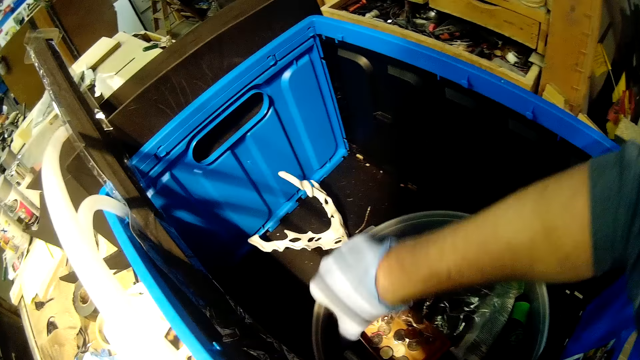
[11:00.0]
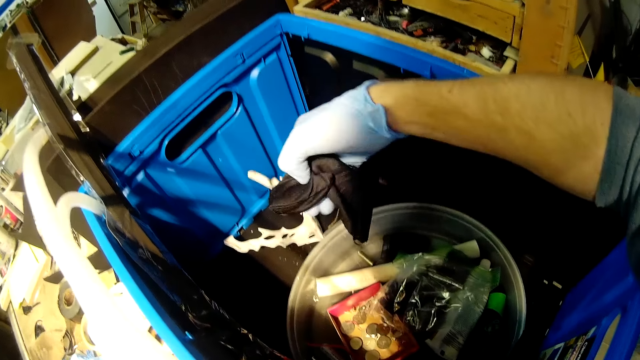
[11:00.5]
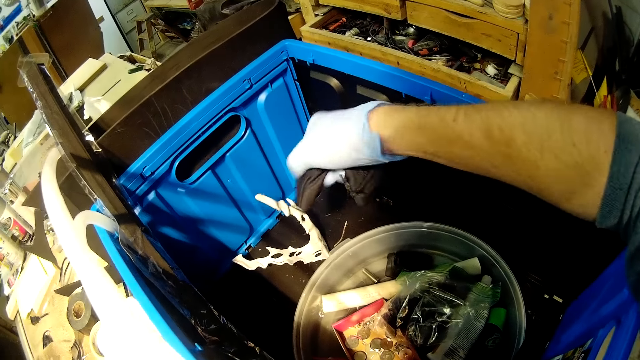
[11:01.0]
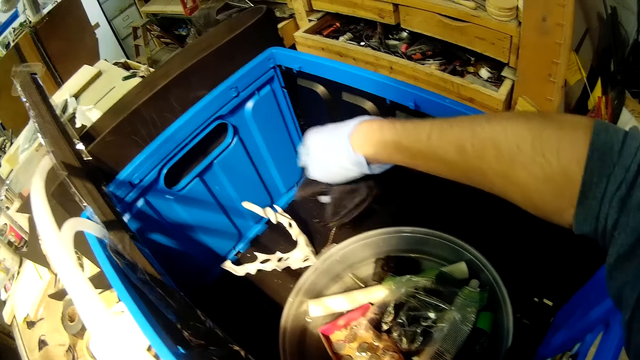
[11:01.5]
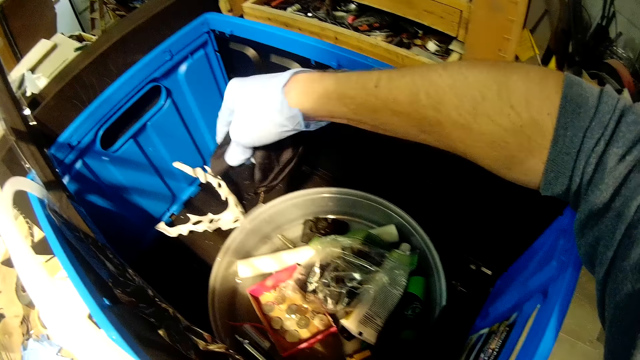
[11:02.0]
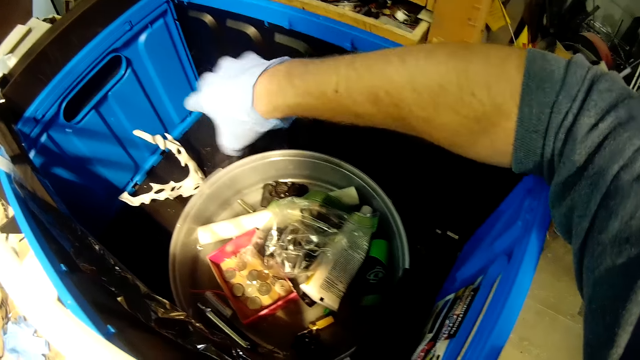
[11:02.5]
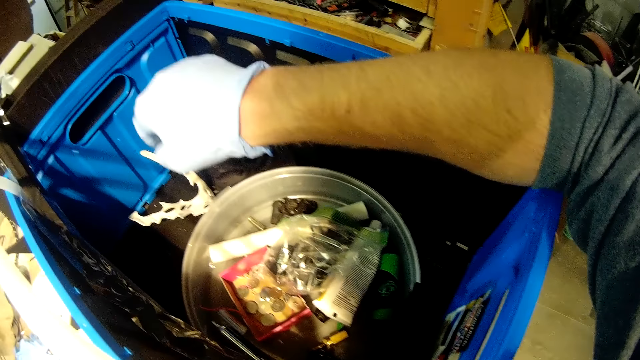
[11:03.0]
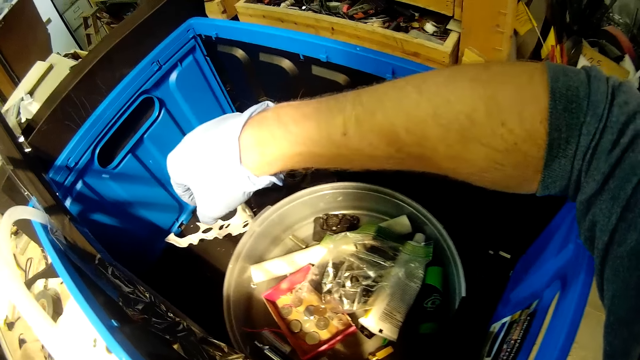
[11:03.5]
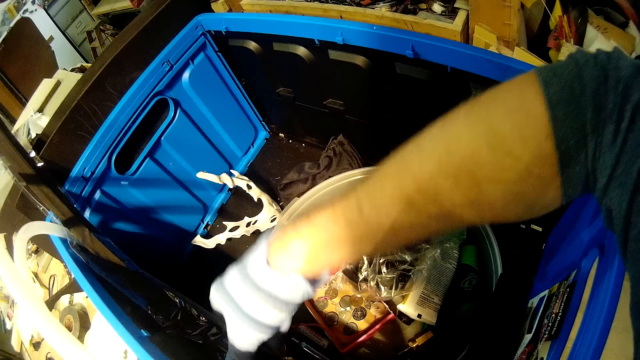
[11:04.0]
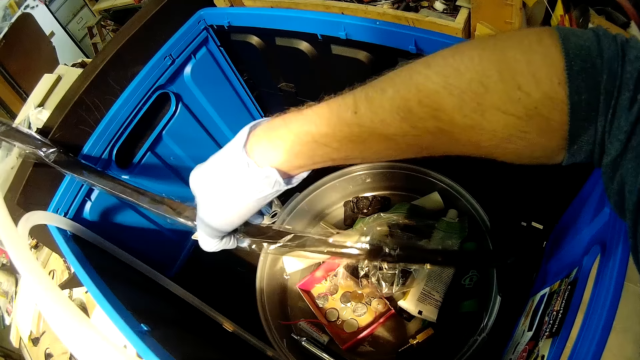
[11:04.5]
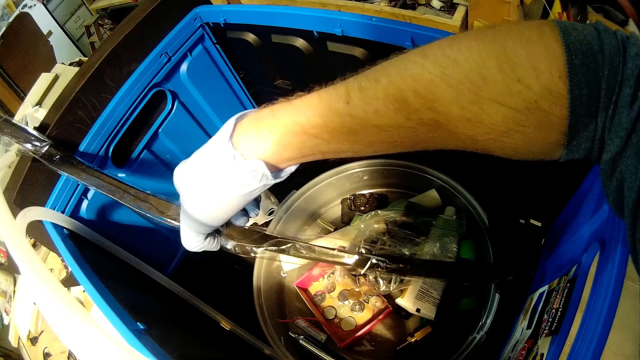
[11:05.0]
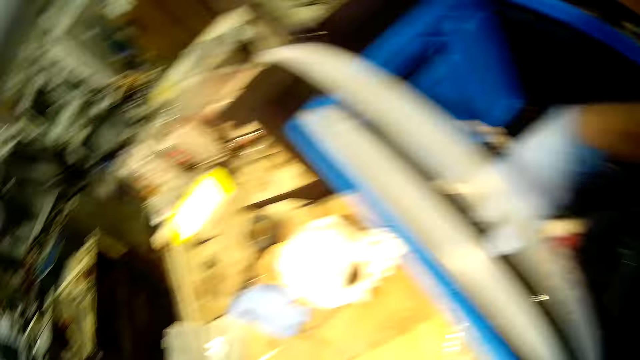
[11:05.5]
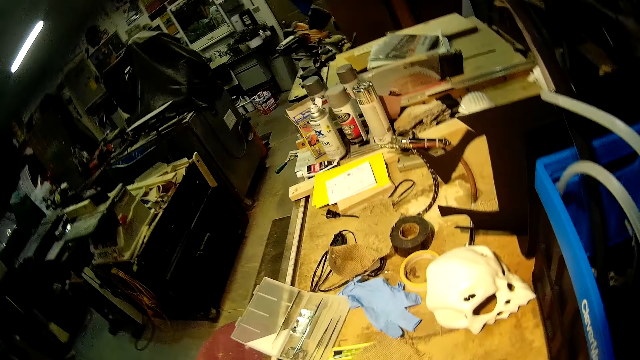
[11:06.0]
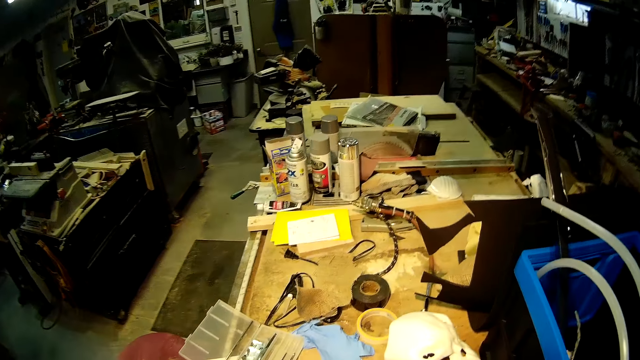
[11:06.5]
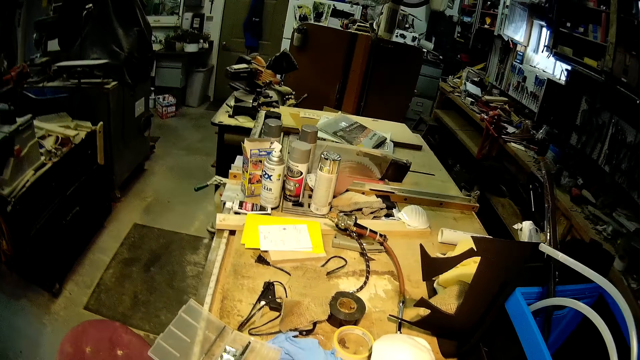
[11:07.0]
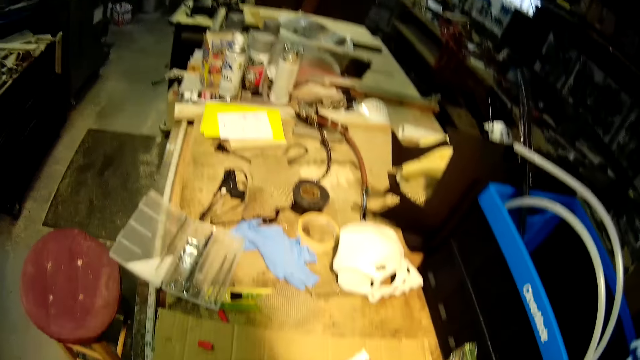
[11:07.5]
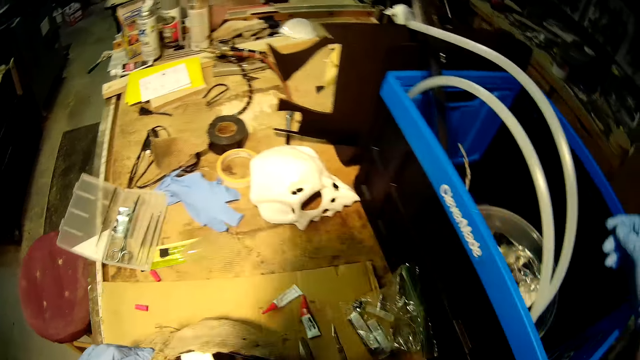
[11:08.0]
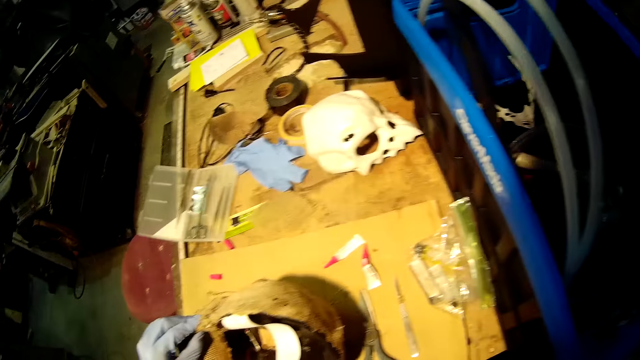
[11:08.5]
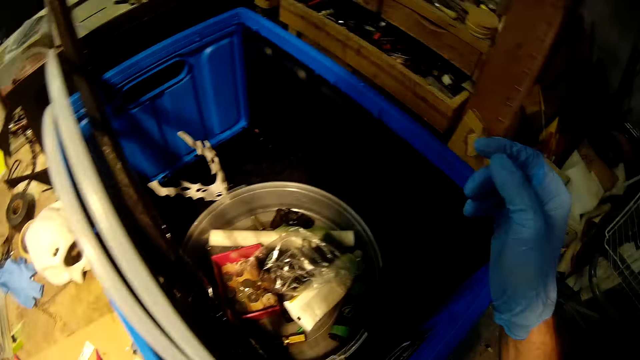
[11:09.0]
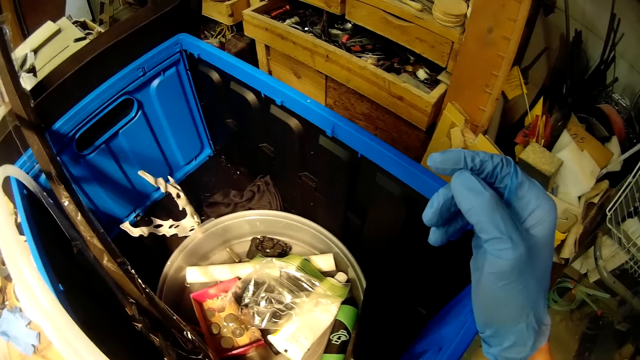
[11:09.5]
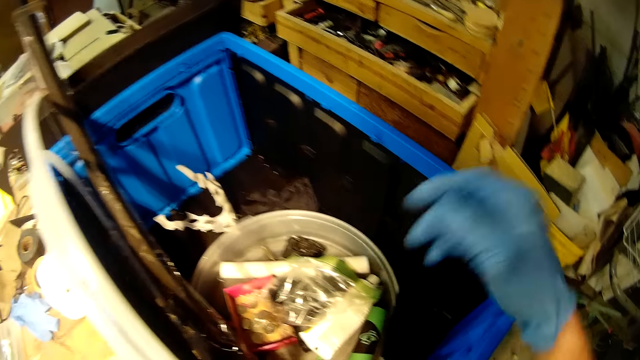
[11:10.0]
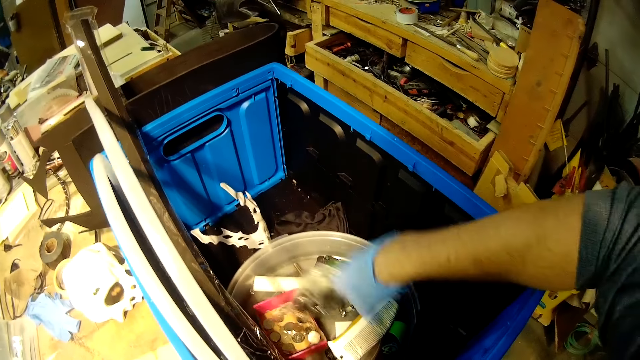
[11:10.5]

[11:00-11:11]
The camera wearer moves a white plastic tool in the blue plastic container or toolbox with his right hand. He lifts a black bag from the metal container in the blue plastic container with his right hand. He squeezes the black bag with his right hand. He drops the black bag in the metal container in the blue plastic container with his right hand. He picks up a black rod from the metal container in the blue plastic container with his right hand. He places the black rod in the metal container in the blue plastic container with his right hand. He walks in the workshop. He walks back to the toolbox. He stares at the toolbox.

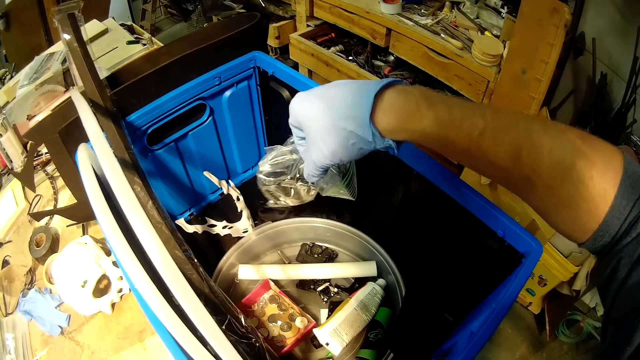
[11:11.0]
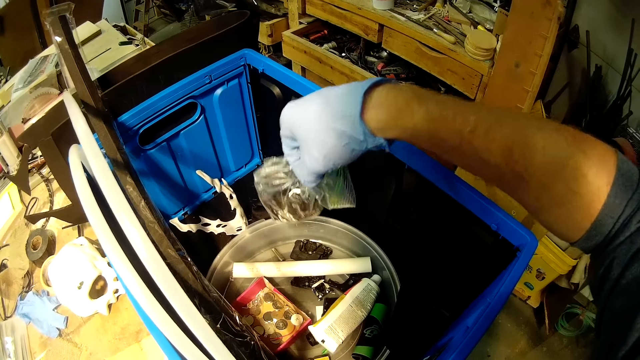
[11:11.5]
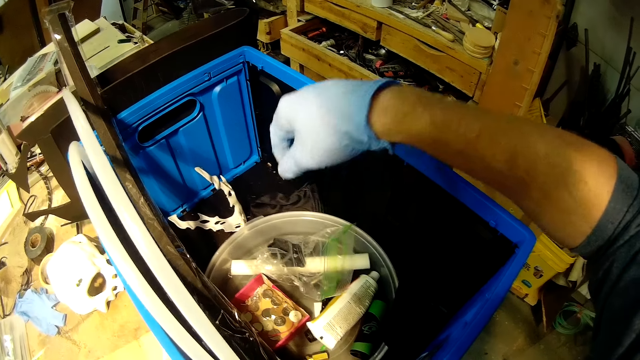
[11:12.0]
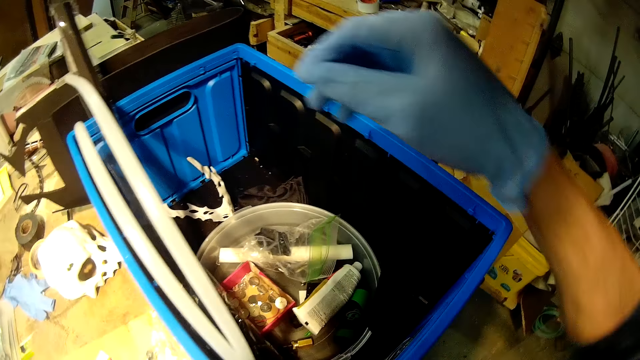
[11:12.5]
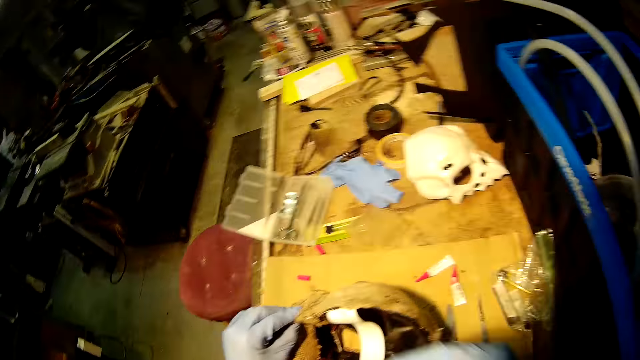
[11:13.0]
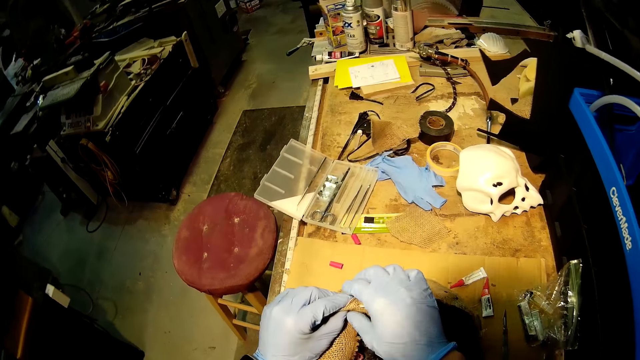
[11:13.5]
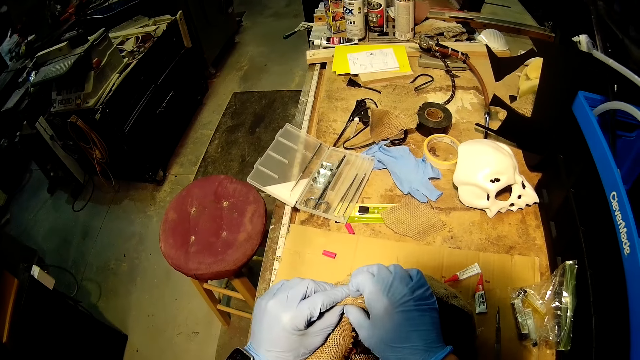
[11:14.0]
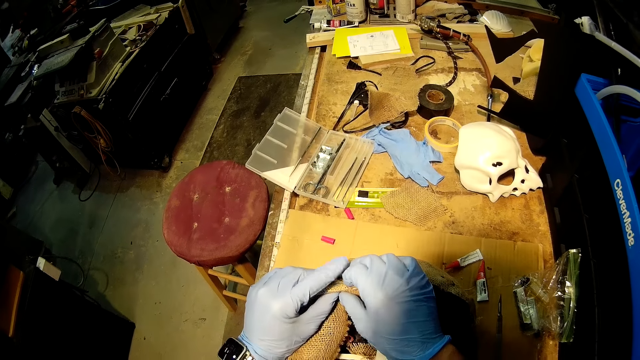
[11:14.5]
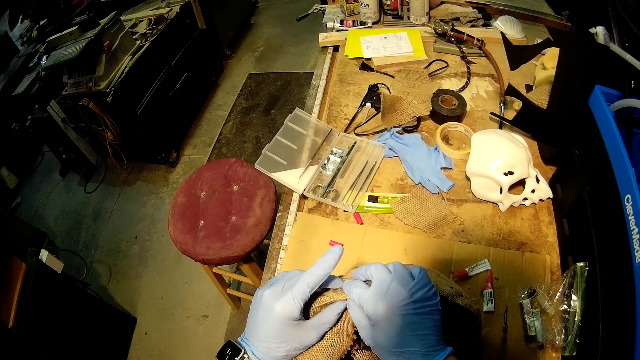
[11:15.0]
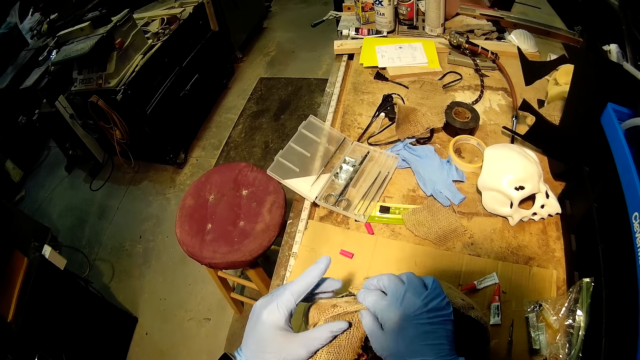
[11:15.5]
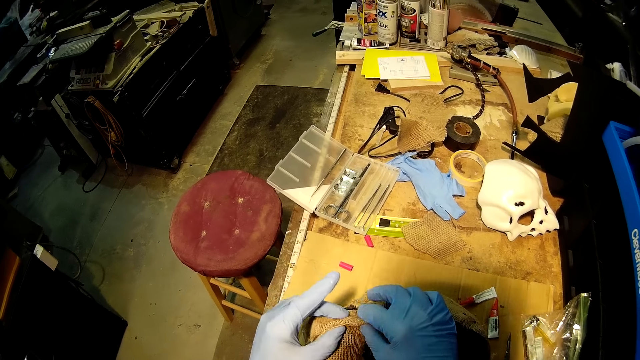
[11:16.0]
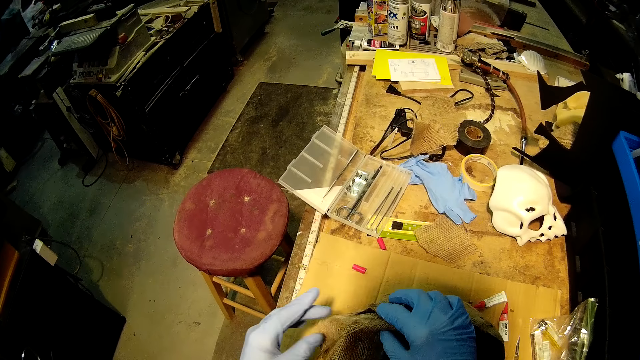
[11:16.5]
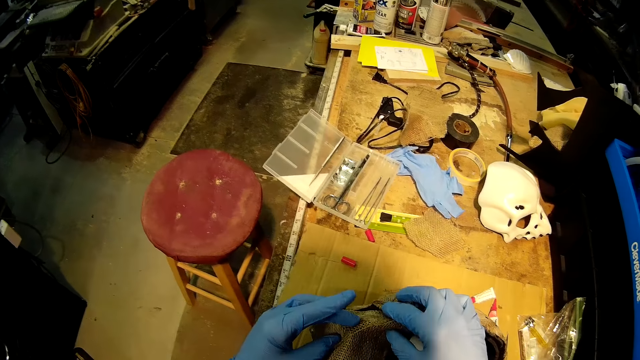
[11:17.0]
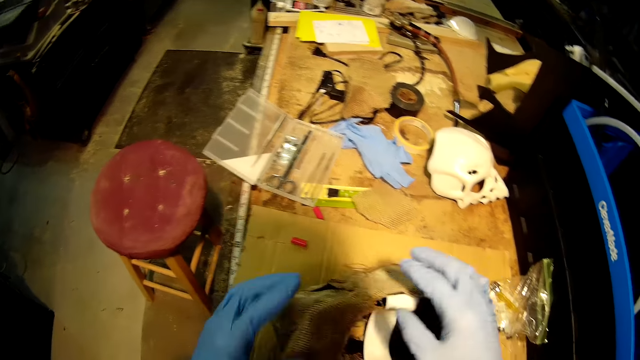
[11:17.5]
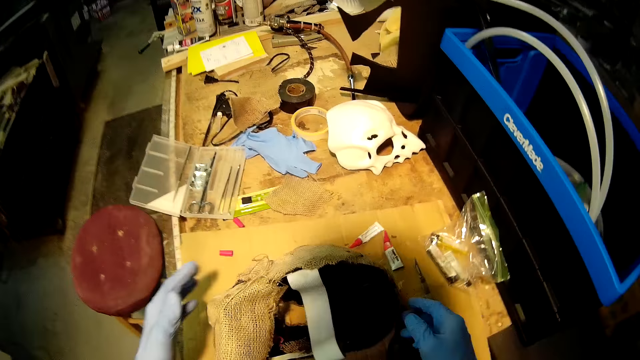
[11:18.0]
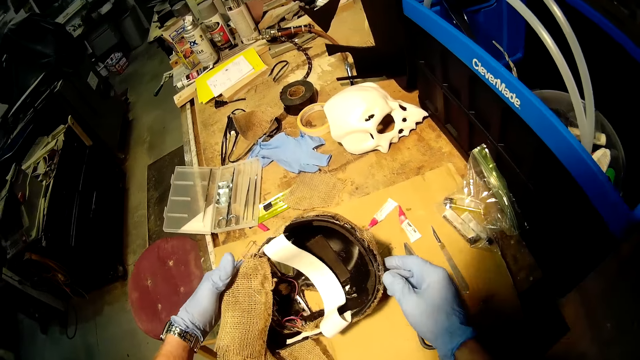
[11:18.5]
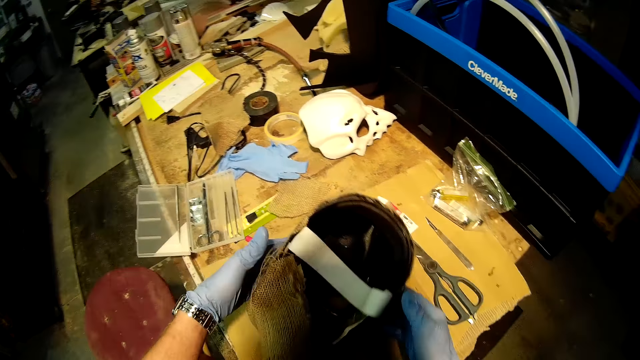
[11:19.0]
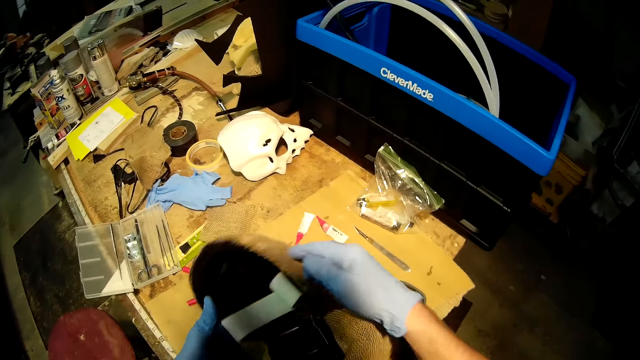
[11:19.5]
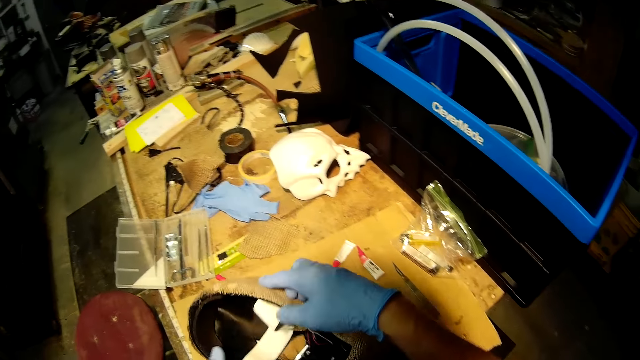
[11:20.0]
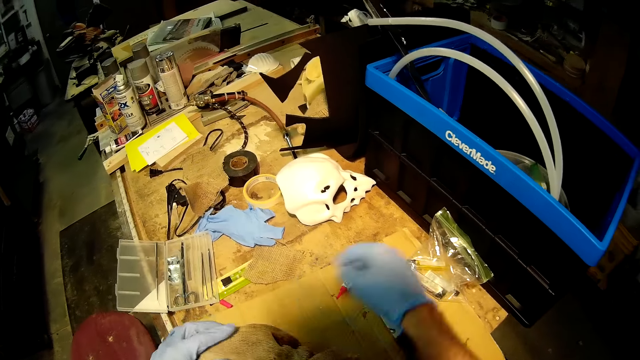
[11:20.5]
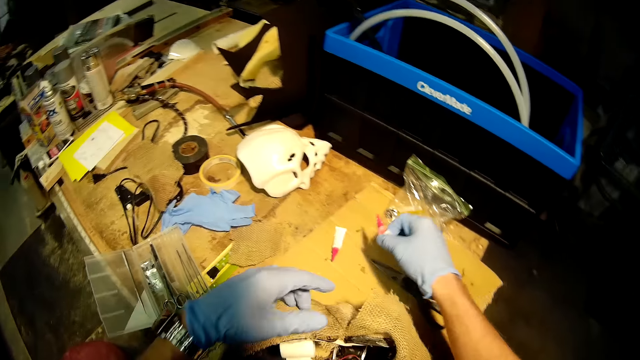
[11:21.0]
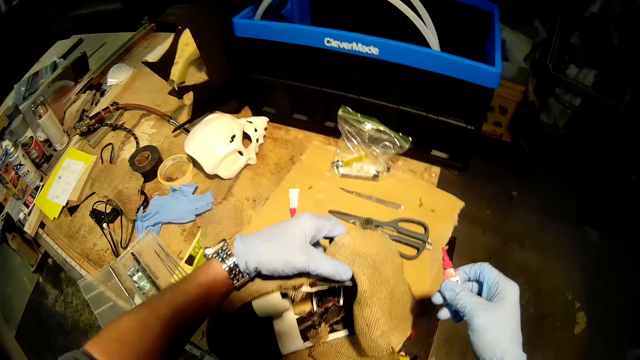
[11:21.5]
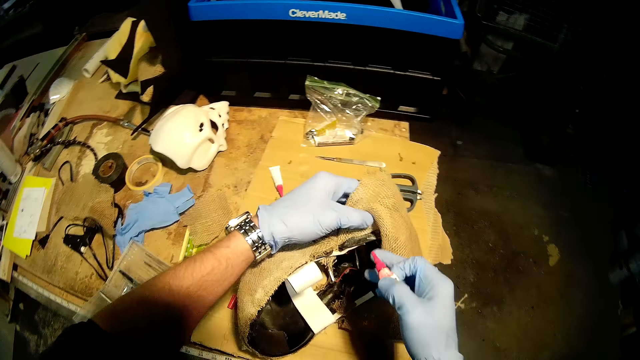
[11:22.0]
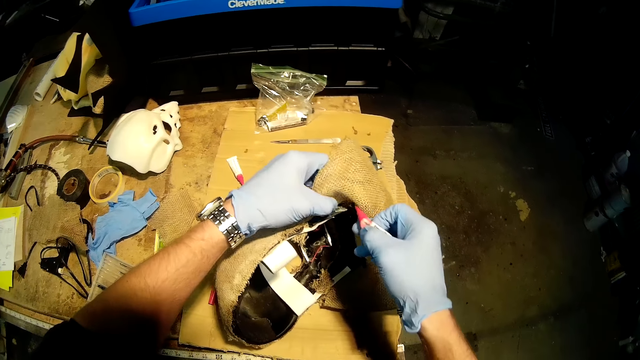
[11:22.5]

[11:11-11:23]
The camera wearer lifts the plastic bag from the metal container in the blue plastic container with his right hand. He drops the plastic bag in the metal container in the blue plastic container with his right hand. He turns to the model skull or helmet on the bench. He holds the helmet on the work bench with his left hand. He presses the fabric of the helmet on the work bench with both of his hands. He removes both of his hands from the helmet on the work bench. He turns the helmet on the work bench with both of his hands. He picks up the first glue from the work bench with his right hand. He lifts the piece of the fabric of the helmet on the work bench with his left hand.
